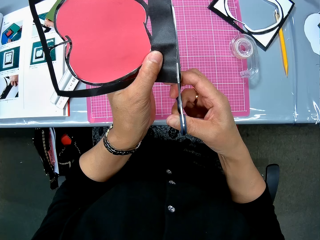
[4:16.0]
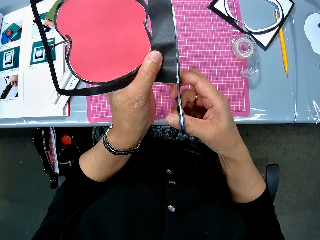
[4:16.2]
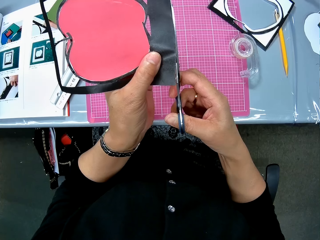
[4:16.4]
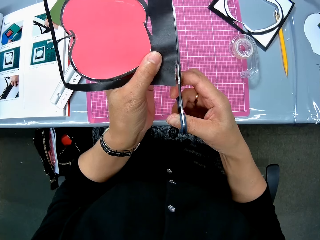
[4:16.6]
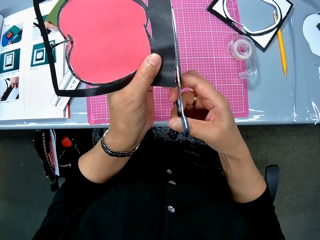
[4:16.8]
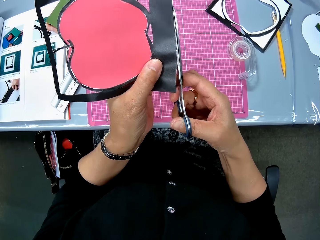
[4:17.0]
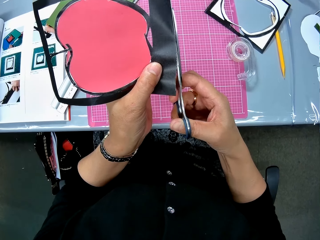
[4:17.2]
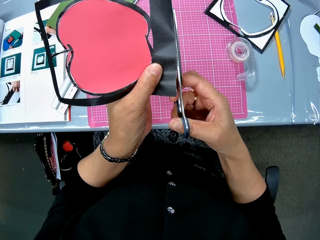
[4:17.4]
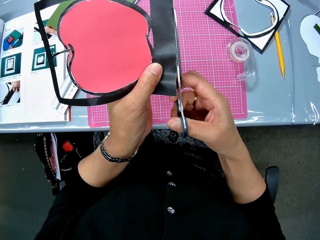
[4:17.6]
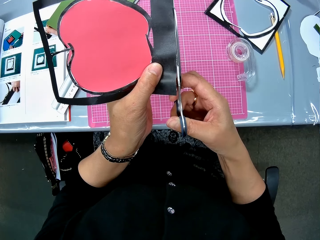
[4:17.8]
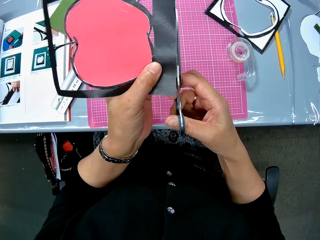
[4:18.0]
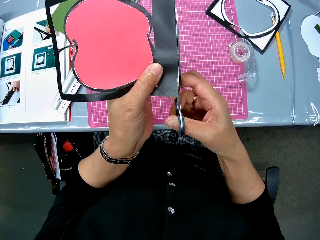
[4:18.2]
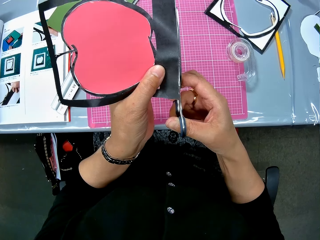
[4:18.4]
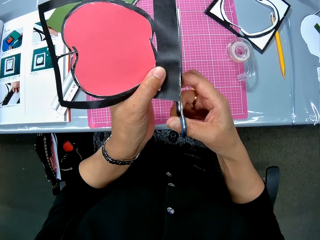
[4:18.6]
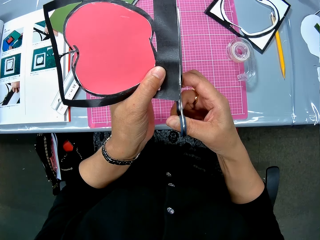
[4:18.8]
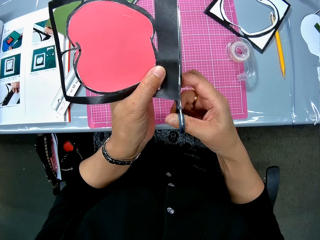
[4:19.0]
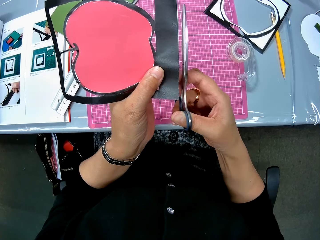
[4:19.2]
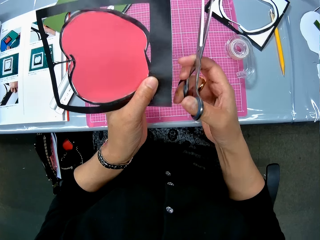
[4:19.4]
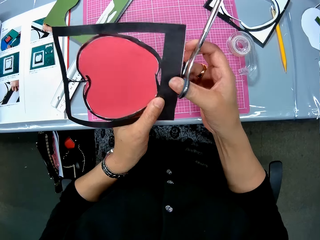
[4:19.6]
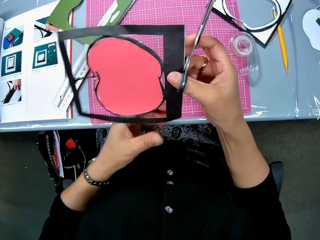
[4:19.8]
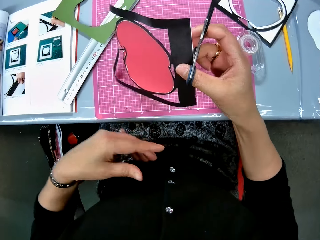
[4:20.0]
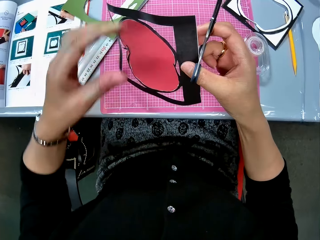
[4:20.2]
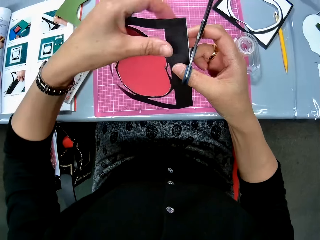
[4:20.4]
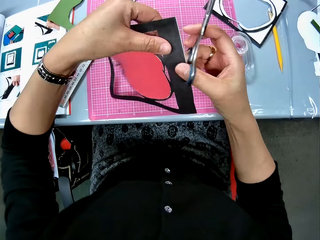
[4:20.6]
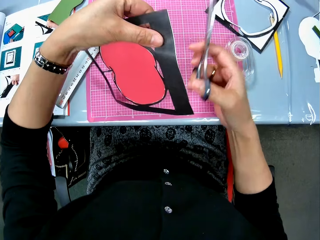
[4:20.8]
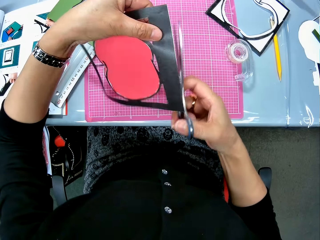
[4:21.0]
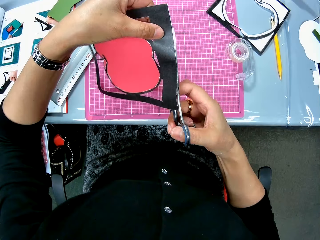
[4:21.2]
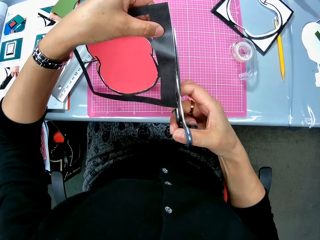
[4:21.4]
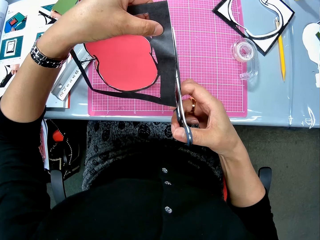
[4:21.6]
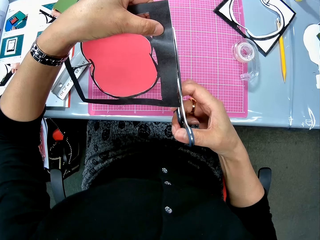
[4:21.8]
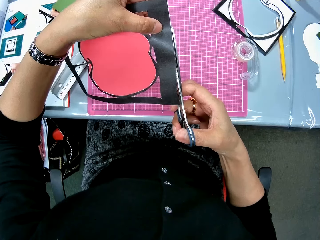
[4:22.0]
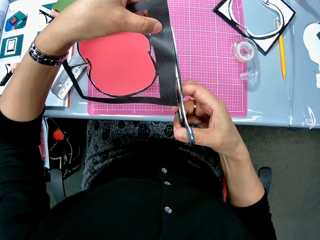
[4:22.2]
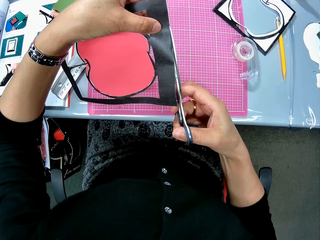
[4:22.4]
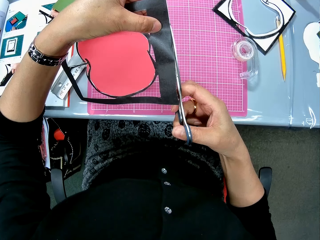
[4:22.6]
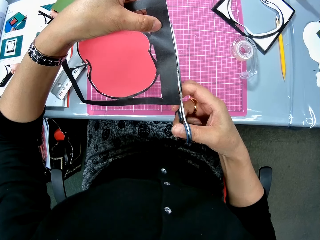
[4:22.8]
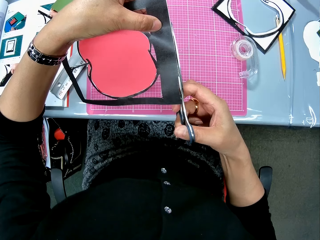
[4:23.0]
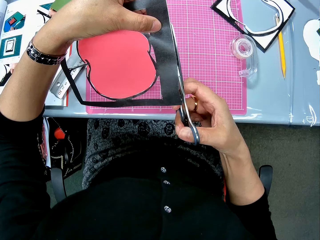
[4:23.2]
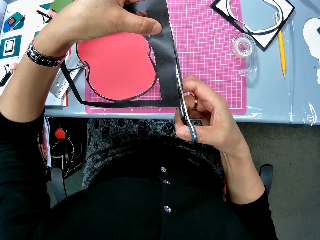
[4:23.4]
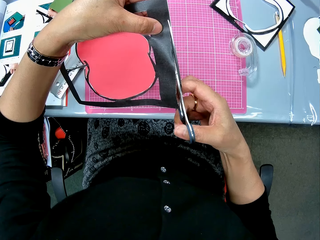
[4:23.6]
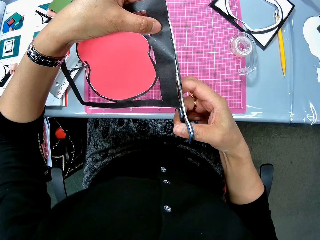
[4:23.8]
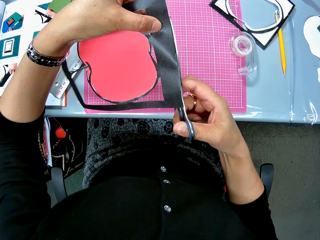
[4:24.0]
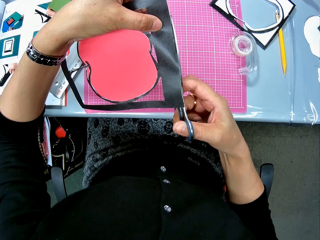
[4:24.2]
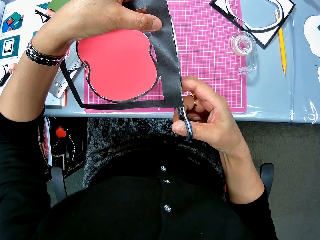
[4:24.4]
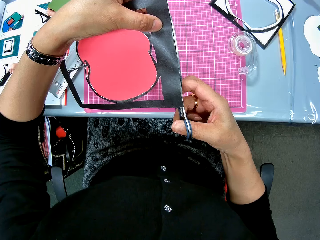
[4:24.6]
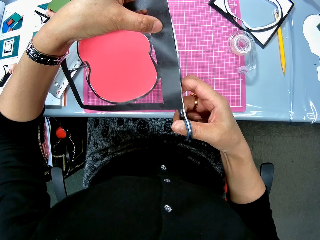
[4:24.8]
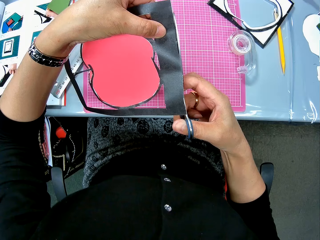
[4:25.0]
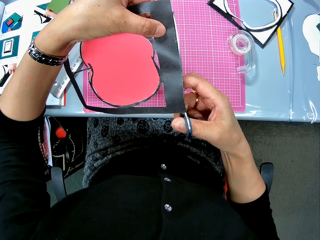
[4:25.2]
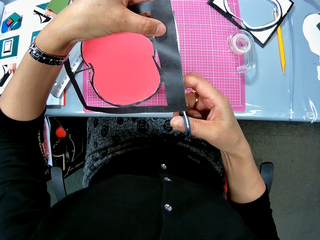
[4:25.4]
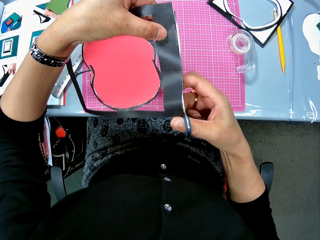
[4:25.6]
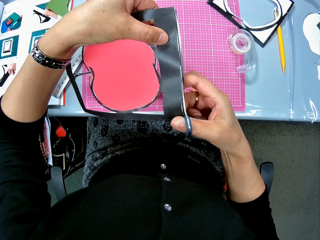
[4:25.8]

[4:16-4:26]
The camera wearer holds the art paper with her right hand. She holds the art paper with her left hand. She cuts the edge of the art paper with the scissors.

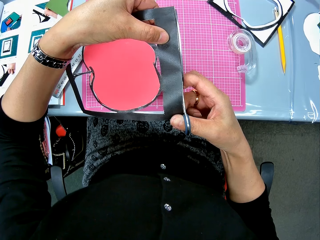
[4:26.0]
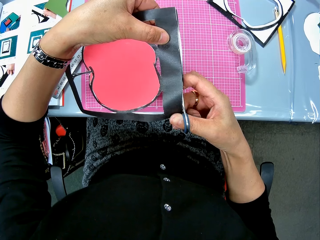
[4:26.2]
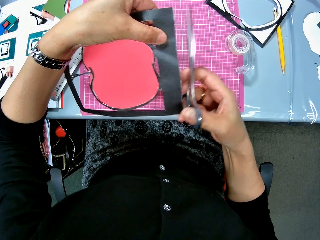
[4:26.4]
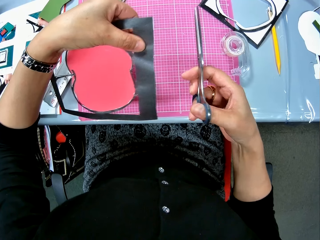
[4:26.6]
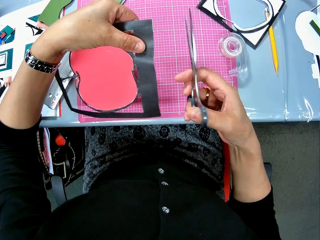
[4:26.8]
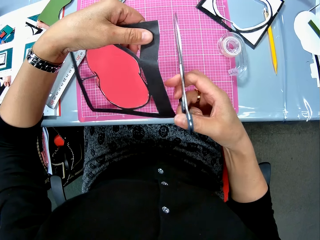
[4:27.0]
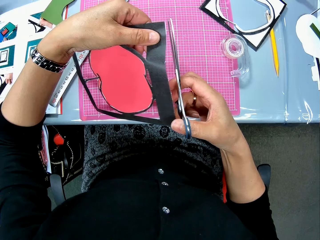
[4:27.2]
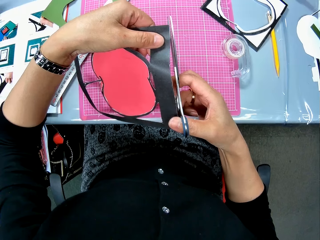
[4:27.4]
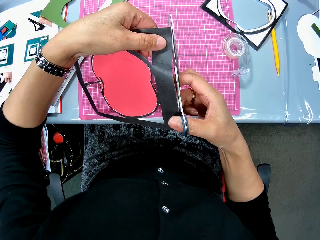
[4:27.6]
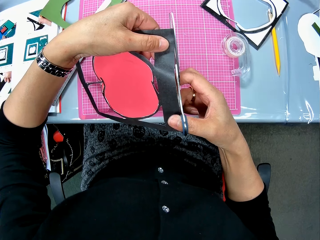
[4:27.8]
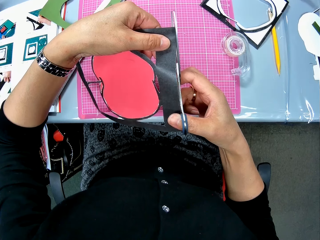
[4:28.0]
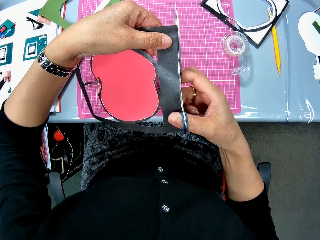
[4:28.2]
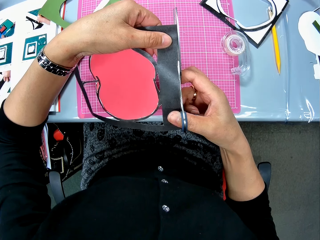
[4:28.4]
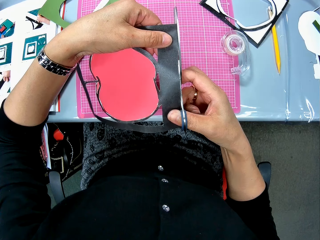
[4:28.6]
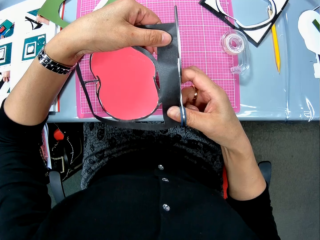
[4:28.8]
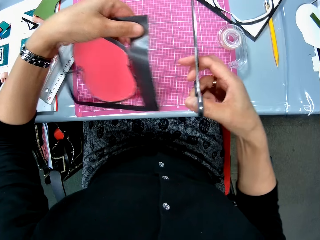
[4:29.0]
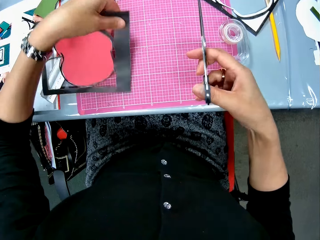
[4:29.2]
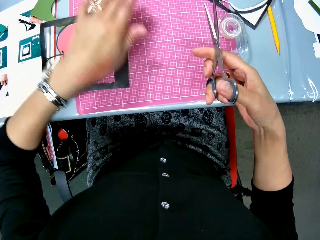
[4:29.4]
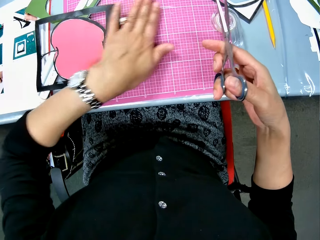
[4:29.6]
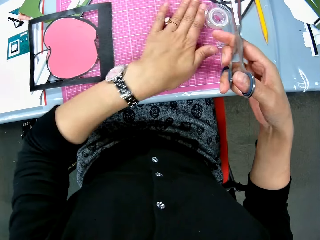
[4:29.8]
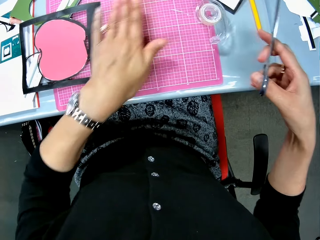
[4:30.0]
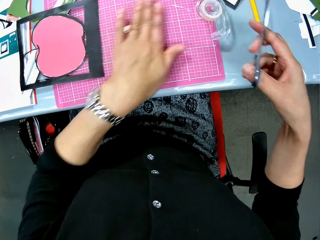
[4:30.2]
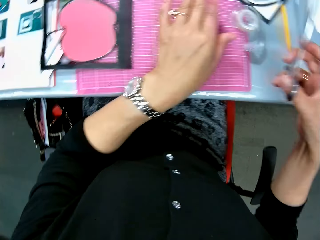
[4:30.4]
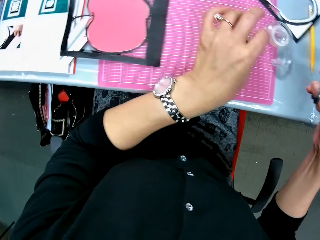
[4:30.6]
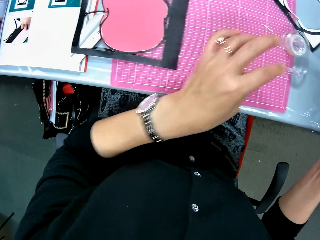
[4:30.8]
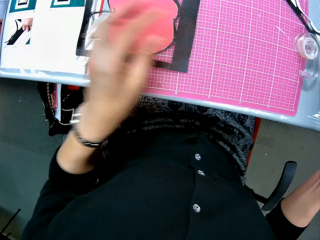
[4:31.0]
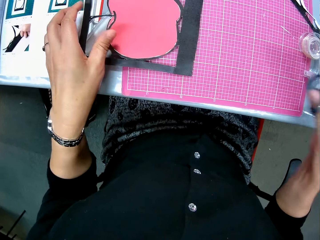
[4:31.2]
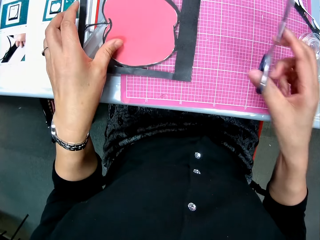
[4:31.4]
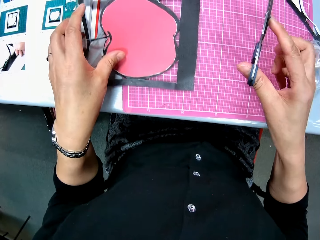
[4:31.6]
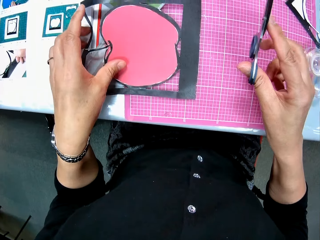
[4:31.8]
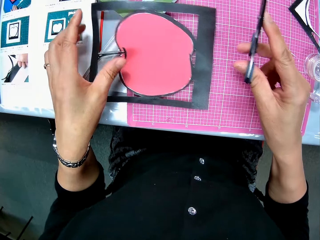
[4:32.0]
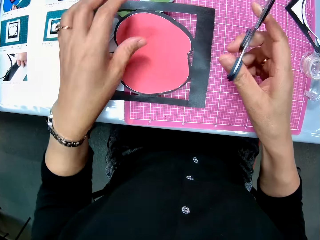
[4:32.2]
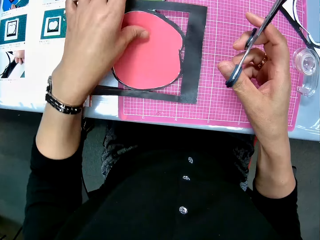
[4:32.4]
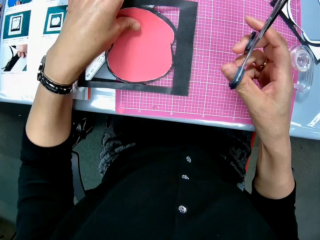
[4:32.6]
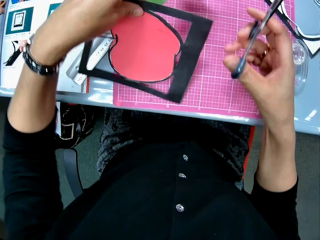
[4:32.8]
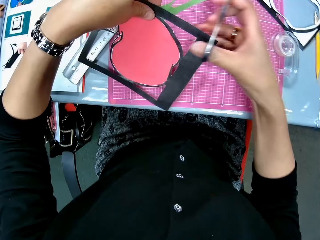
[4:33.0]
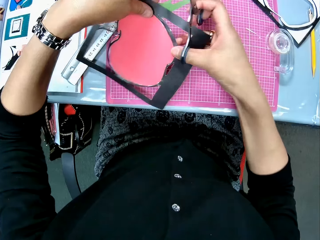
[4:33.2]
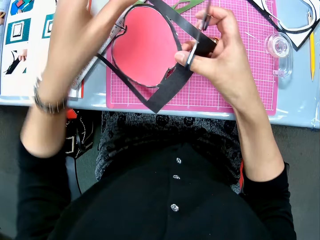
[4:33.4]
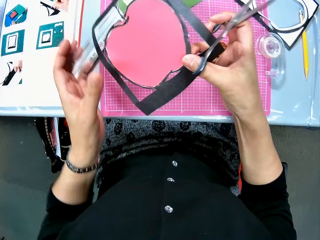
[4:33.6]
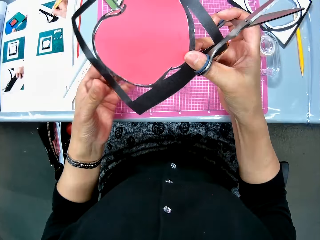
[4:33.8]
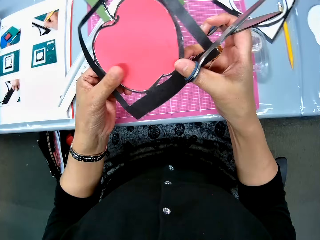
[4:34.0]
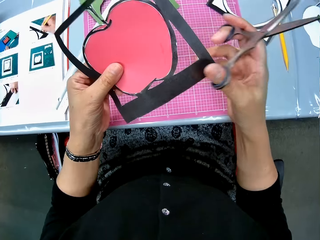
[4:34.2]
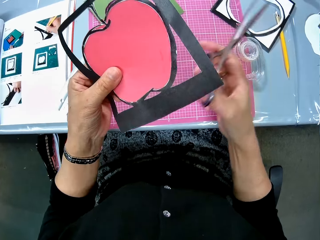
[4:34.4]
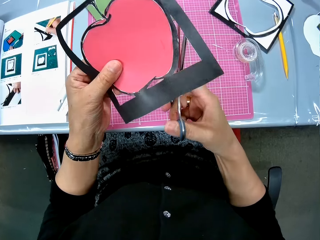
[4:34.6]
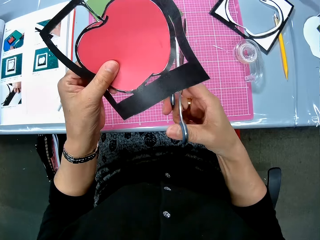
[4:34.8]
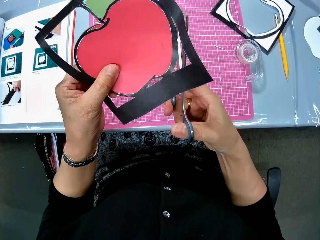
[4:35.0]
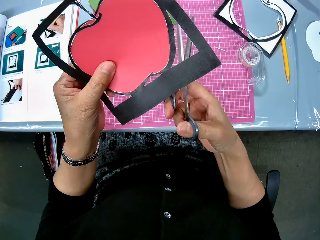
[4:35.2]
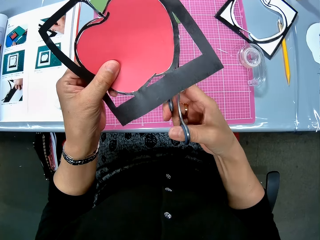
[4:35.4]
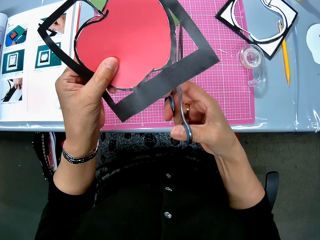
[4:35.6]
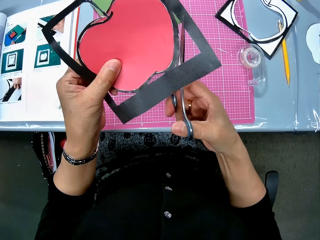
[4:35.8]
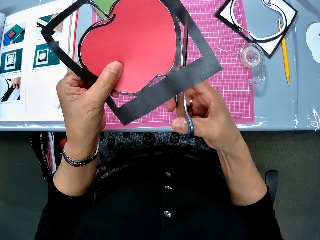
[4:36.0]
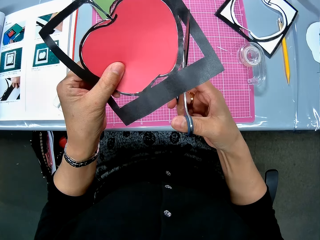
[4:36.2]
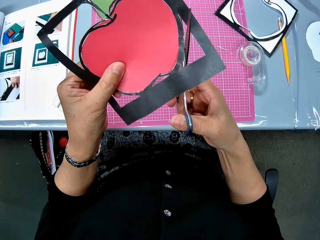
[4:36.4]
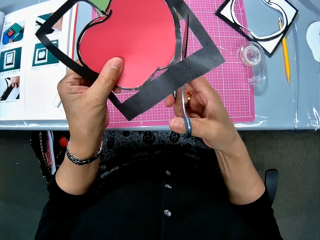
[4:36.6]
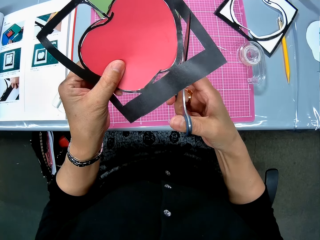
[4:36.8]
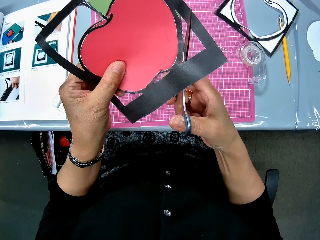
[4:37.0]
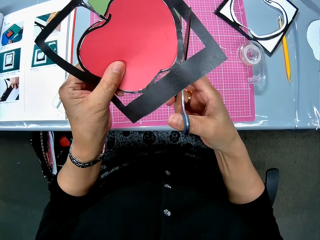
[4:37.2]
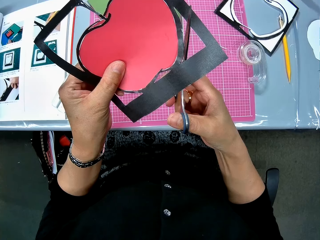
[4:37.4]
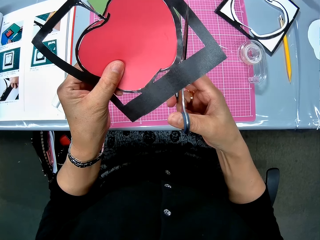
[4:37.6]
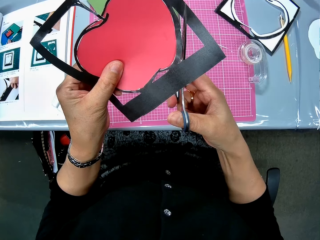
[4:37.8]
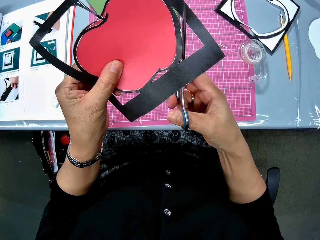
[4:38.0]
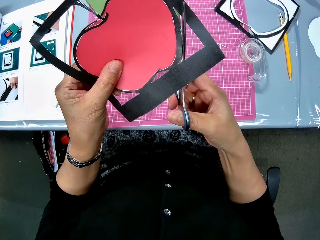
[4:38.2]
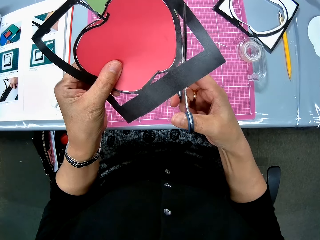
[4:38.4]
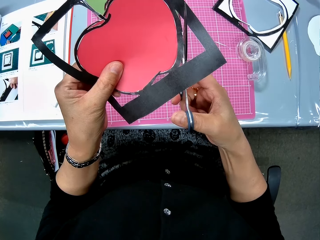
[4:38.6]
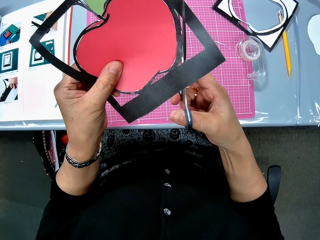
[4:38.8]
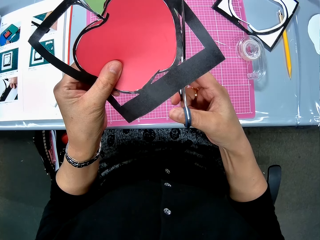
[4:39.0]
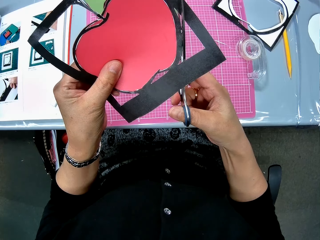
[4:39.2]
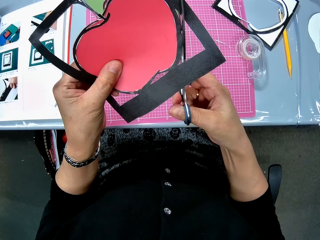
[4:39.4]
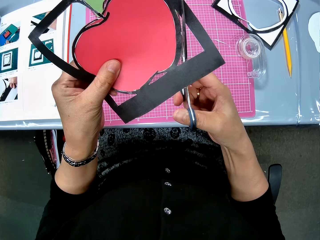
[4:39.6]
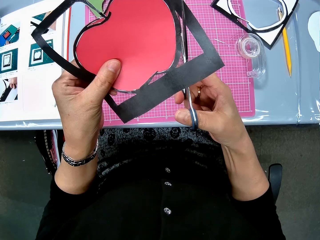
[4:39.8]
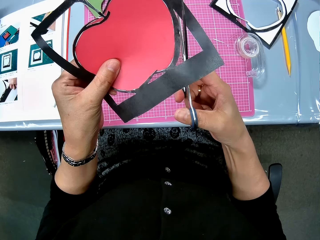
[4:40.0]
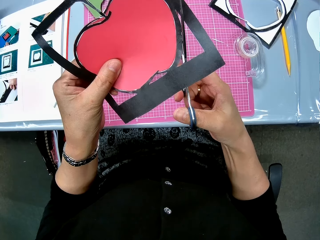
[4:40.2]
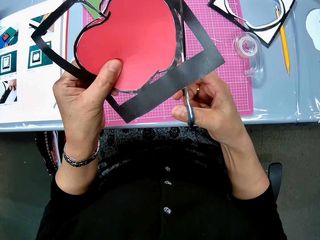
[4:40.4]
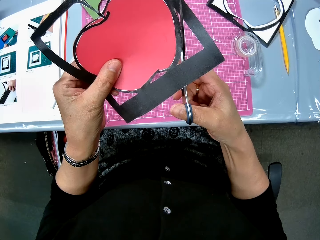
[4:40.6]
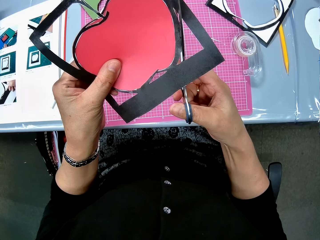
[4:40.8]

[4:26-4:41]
The camera wearer drops the art paper on the pink sheet or cutting mat with her left hand. She slides paper cuts off the cutting mat and wipes the pink sheet with her left hand. She picks the art paper from the pink sheet with her left hand. She holds the art paper with both hands. She cuts the edge of the art paper with the scissors.
